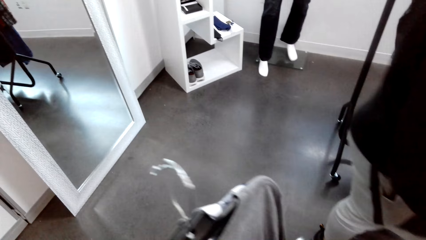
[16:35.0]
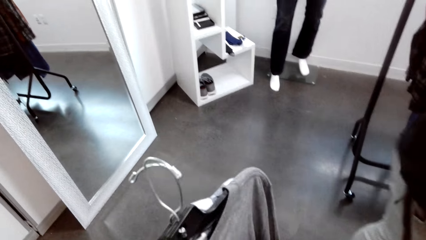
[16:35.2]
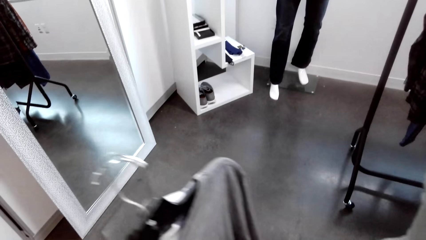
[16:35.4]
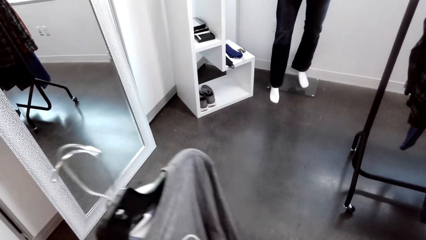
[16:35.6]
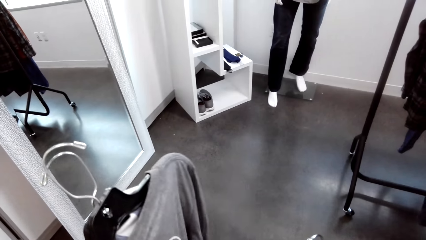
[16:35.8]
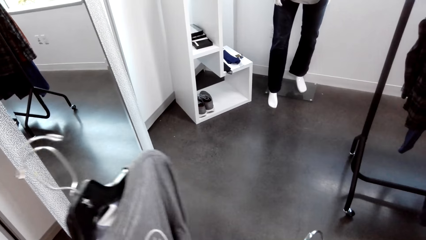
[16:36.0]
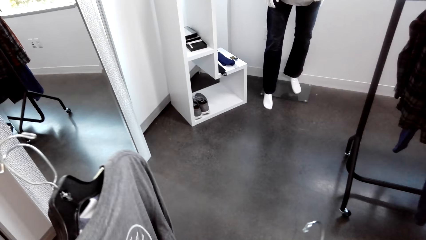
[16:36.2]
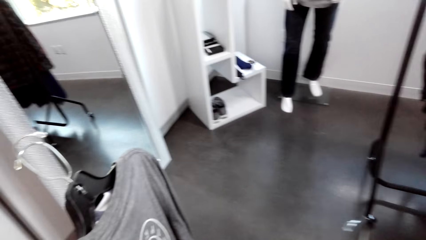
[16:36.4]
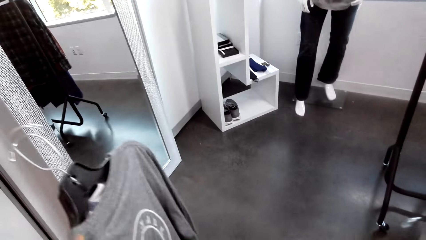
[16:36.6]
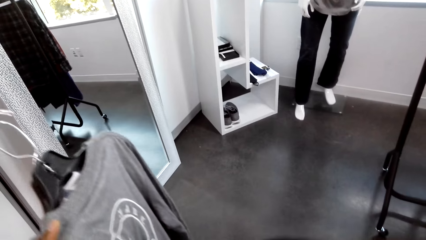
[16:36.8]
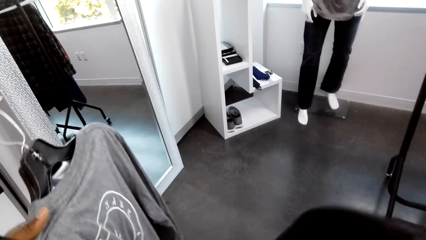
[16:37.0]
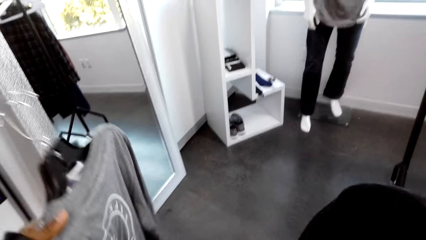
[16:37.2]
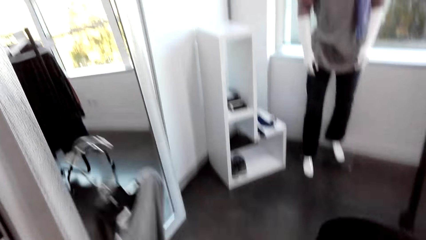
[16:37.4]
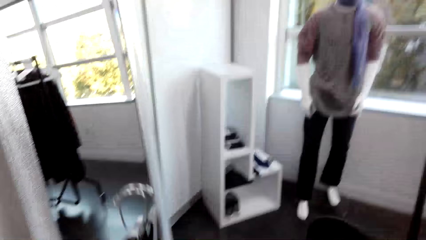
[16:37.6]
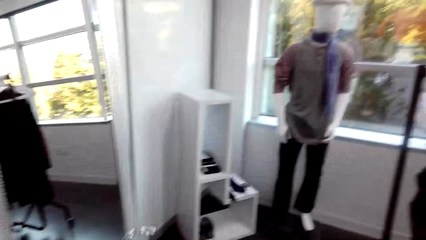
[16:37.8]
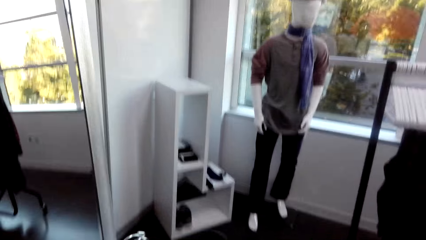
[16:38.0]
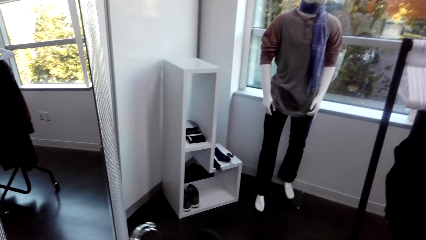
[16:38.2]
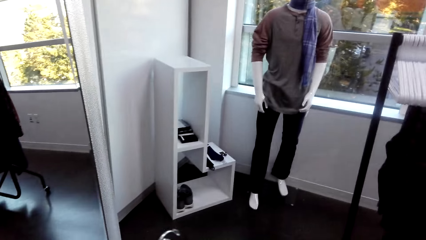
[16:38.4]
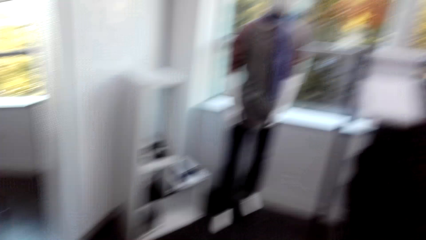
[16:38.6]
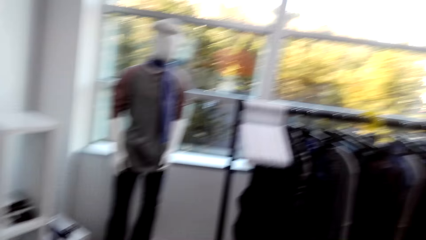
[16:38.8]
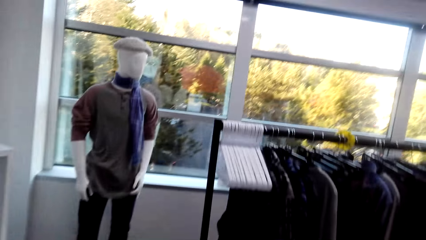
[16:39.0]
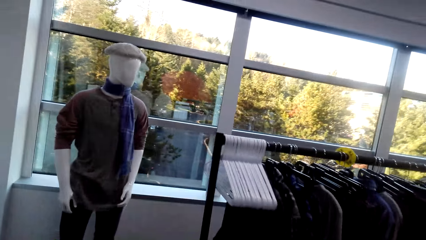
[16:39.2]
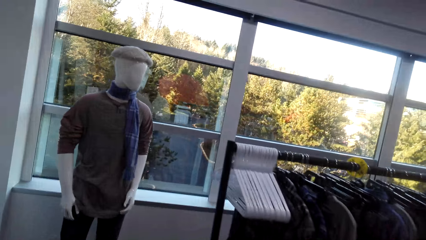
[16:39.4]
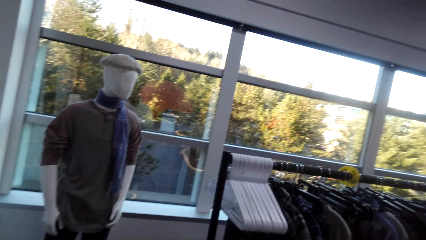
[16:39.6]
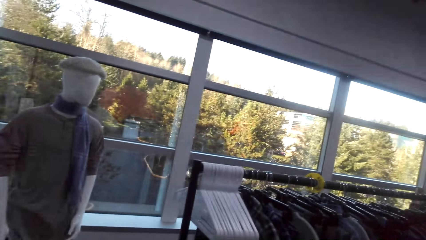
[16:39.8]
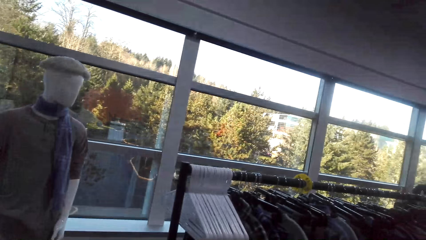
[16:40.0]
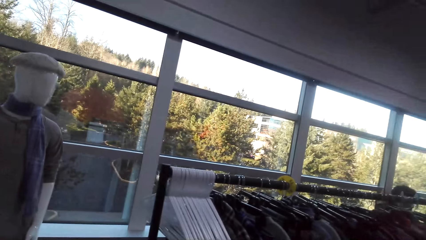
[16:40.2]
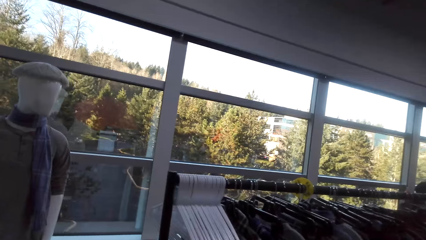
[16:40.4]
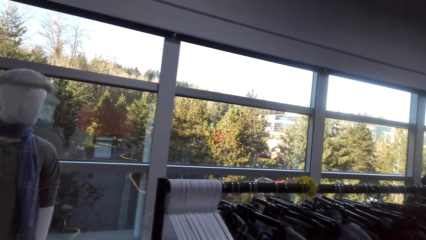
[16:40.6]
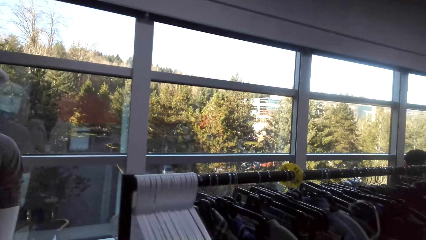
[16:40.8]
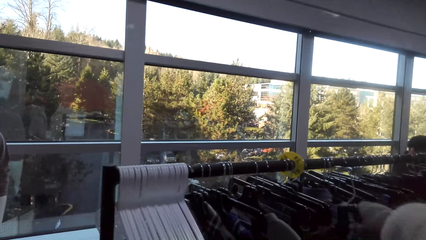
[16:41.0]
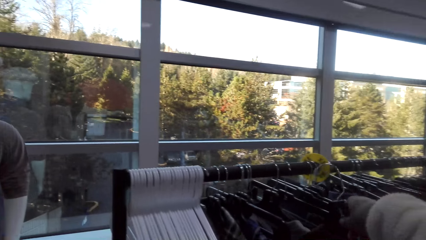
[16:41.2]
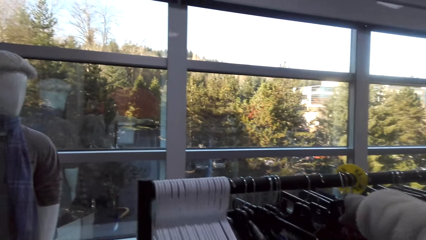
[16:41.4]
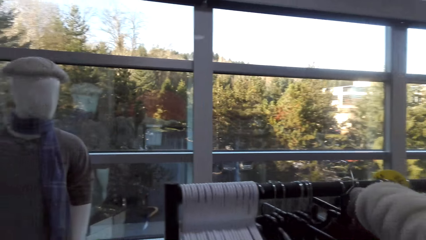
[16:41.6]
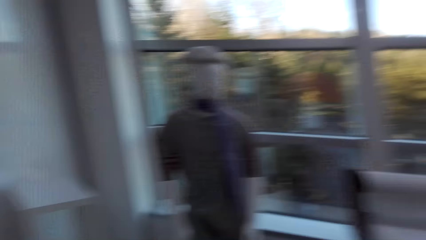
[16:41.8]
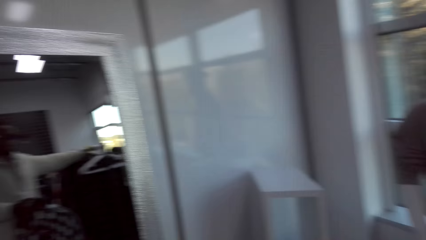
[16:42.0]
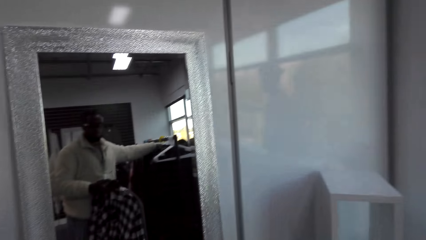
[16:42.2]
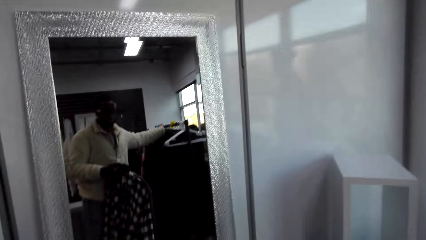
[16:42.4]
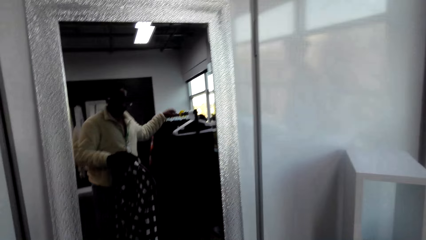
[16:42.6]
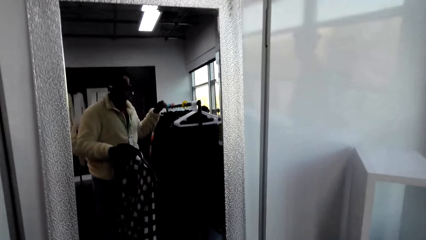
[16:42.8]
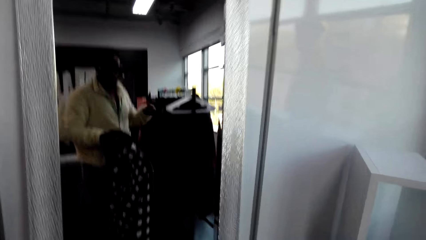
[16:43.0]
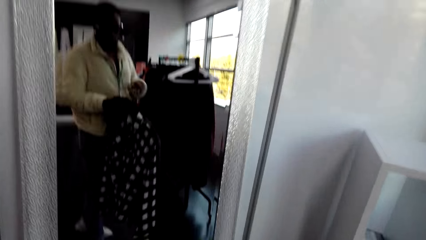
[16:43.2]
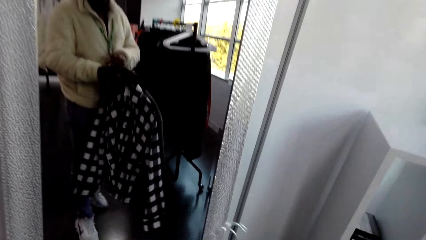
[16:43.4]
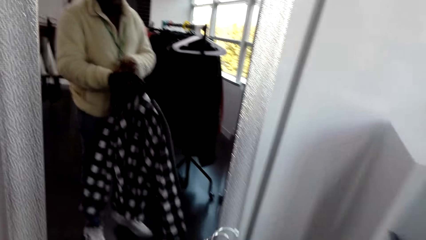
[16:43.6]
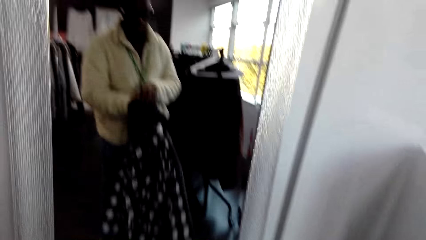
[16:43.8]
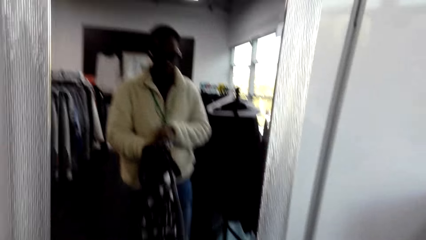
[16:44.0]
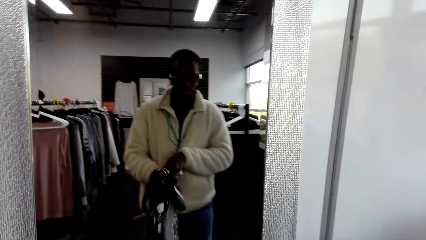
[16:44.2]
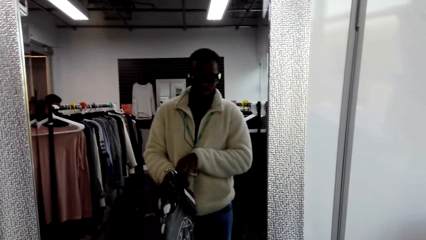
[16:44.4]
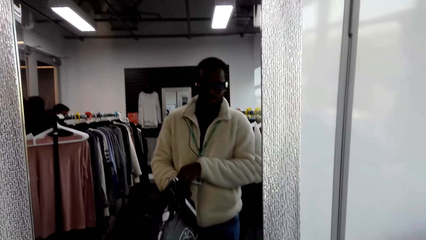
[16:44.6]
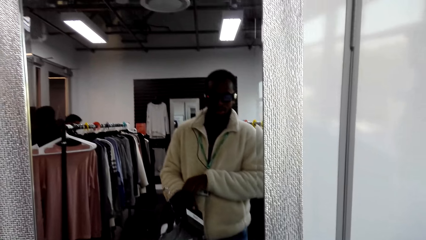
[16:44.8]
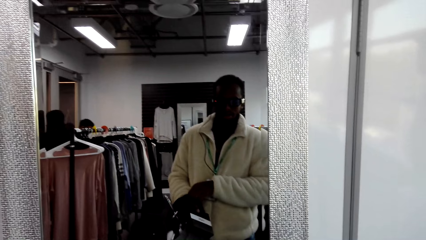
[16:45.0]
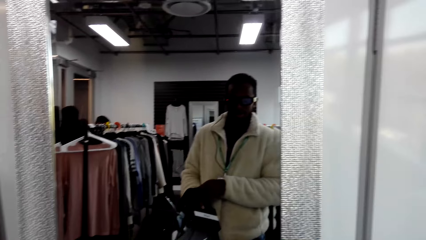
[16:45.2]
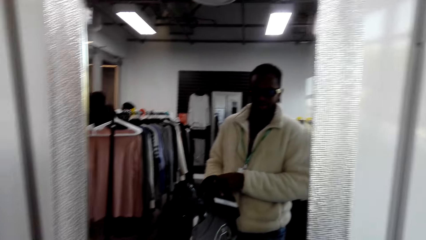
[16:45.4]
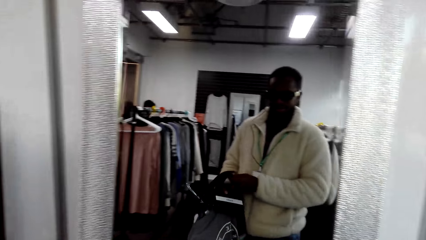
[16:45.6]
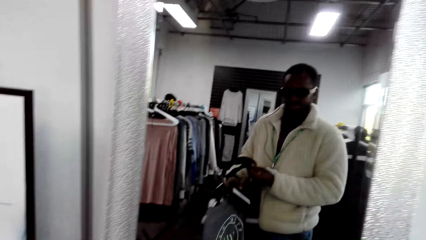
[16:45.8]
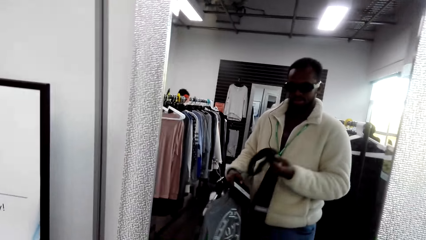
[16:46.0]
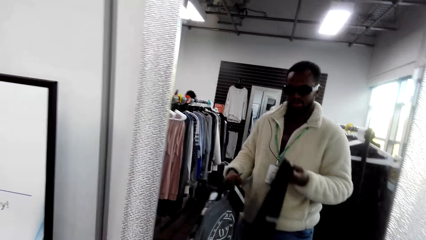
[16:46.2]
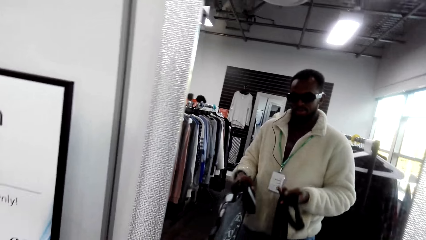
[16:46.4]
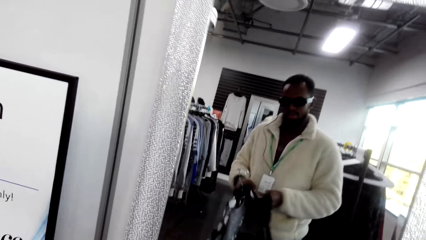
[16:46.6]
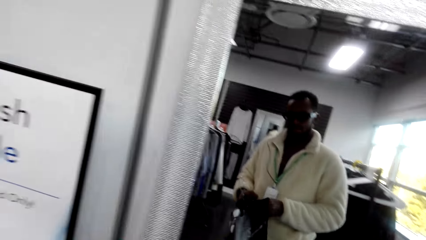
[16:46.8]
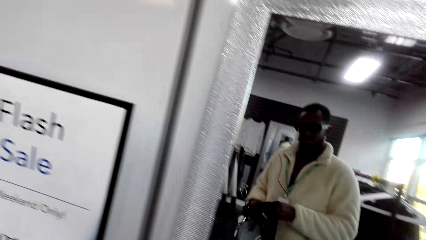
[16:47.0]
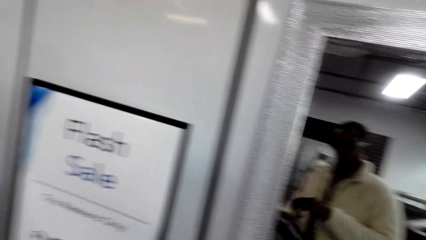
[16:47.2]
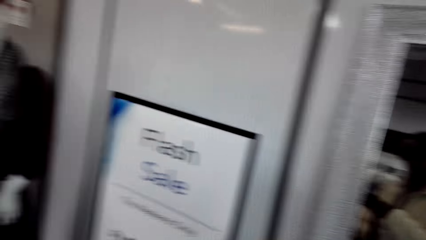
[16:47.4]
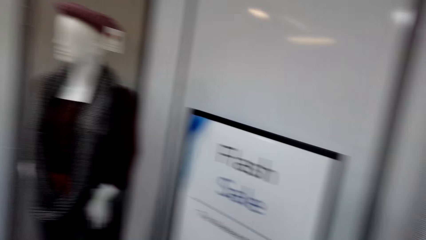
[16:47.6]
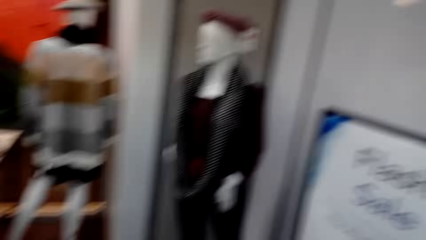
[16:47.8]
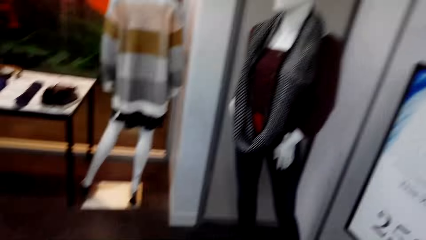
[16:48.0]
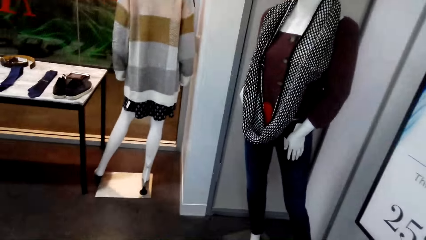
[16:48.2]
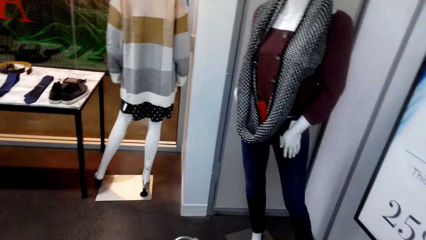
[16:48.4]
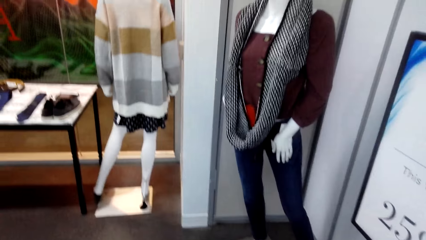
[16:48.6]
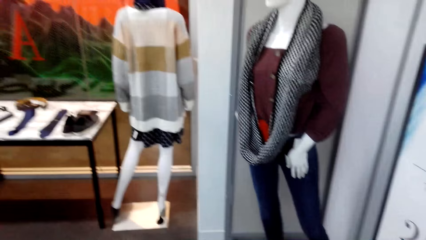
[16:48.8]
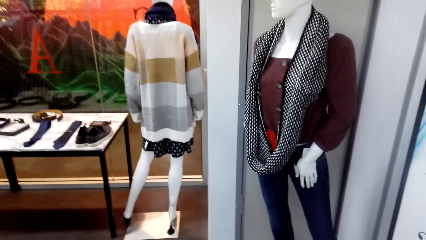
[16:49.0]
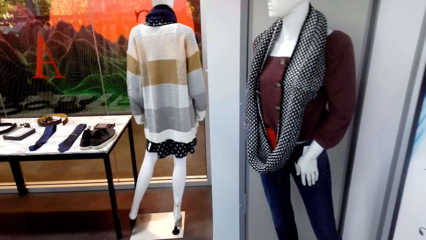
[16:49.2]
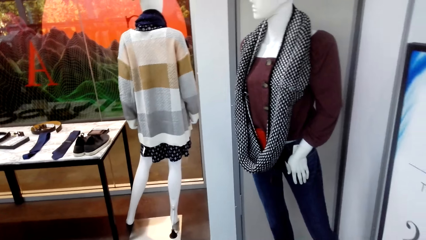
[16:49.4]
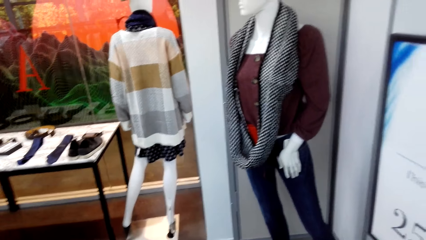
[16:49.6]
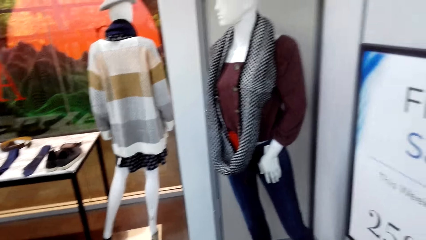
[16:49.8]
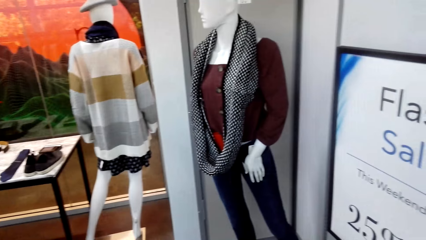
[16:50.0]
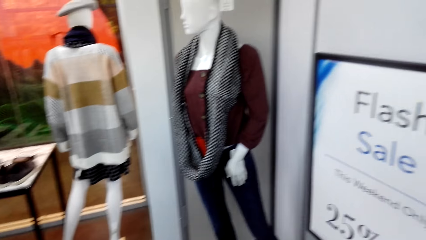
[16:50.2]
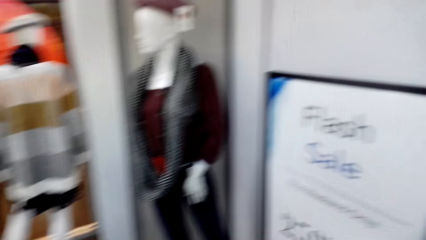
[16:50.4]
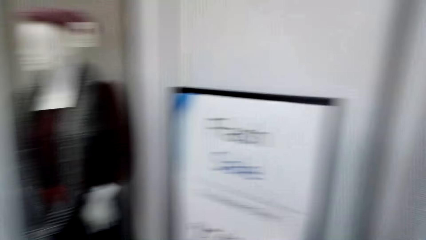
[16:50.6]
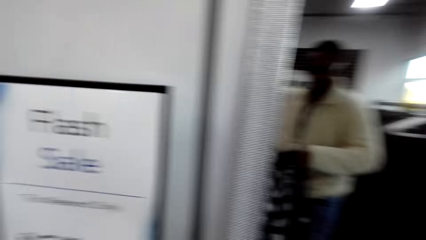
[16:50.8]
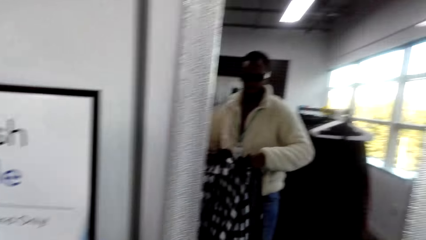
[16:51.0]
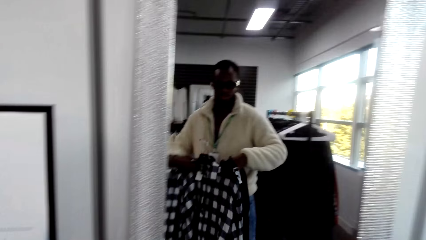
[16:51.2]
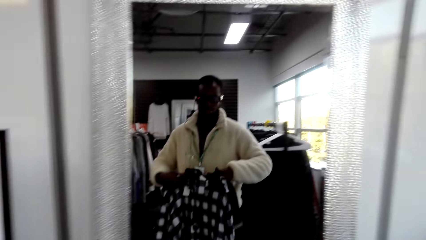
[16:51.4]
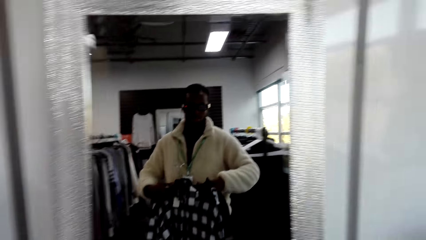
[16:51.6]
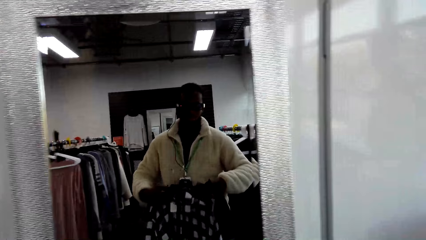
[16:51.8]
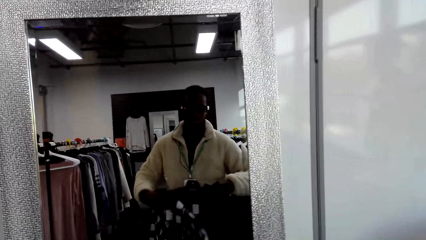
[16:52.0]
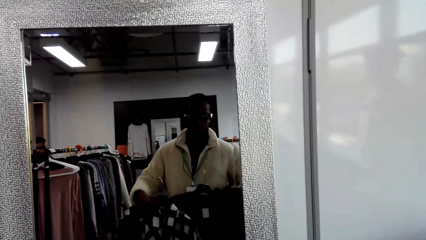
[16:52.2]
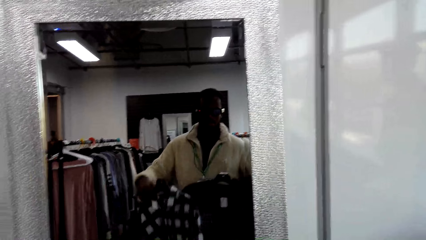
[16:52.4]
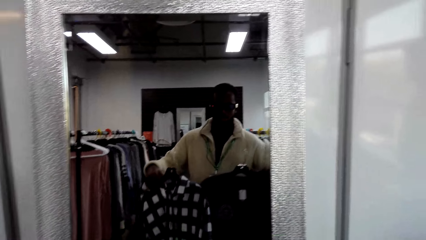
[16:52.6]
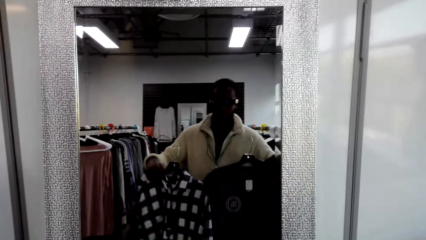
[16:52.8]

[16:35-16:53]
The camera wearer holds clothes. They hold a cloth. They walk around the shop, look at the shop, turn around the shop, and look around the shop.
